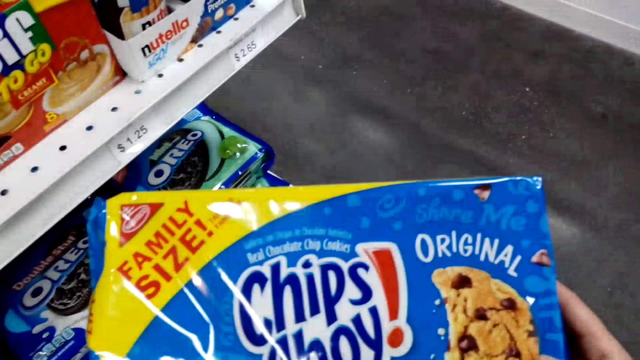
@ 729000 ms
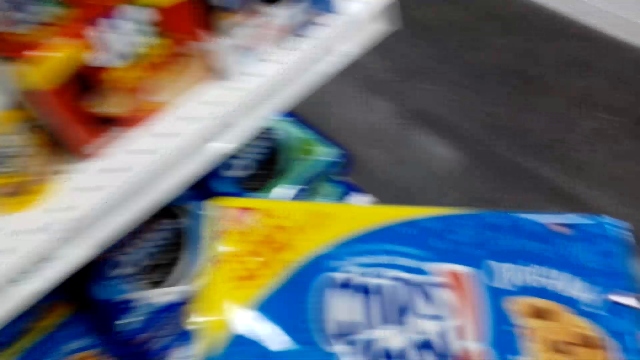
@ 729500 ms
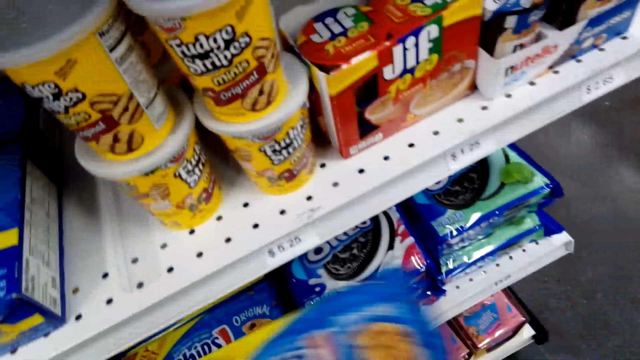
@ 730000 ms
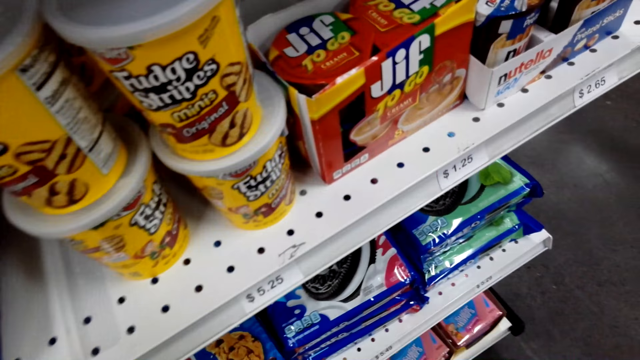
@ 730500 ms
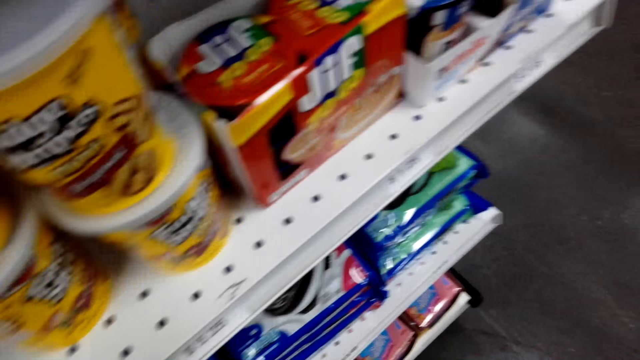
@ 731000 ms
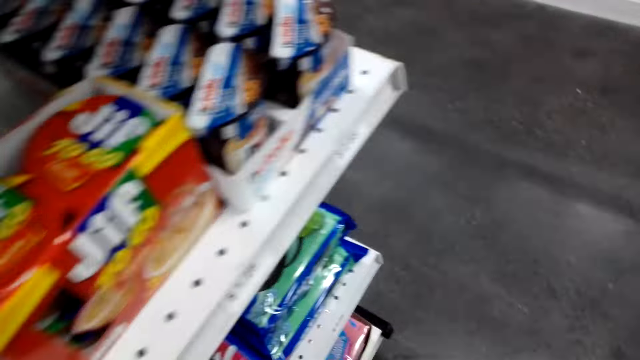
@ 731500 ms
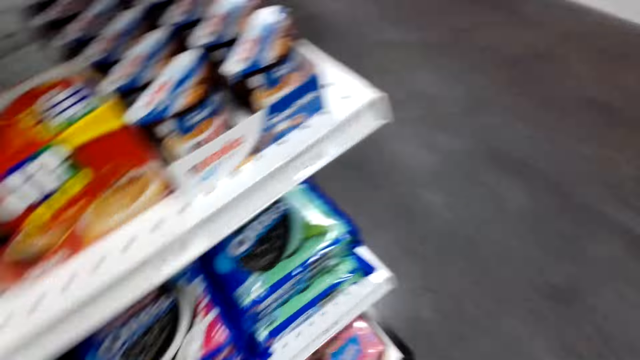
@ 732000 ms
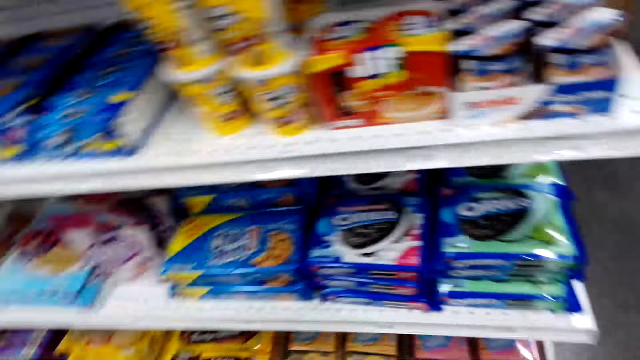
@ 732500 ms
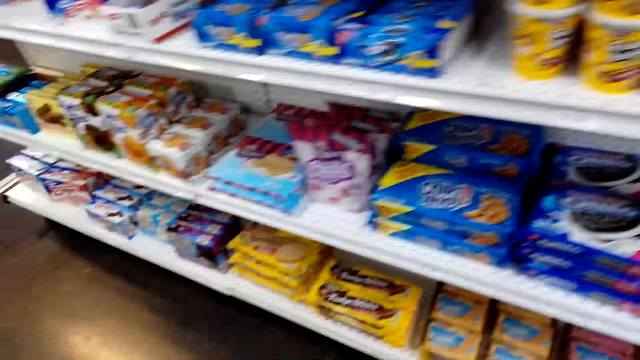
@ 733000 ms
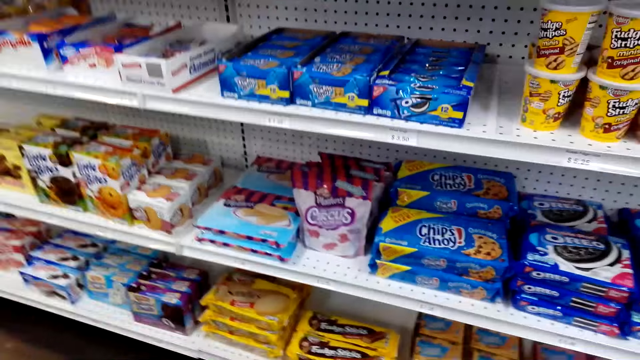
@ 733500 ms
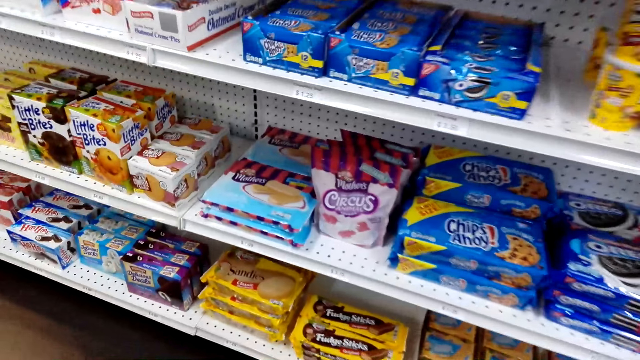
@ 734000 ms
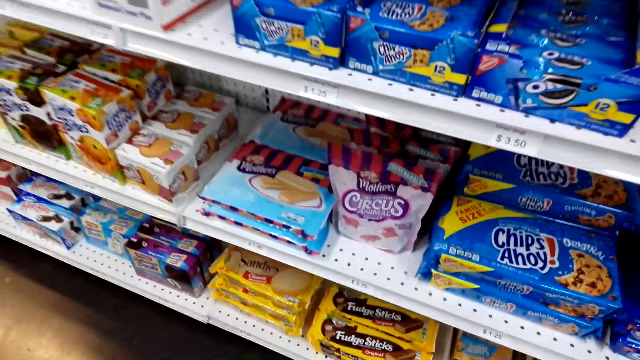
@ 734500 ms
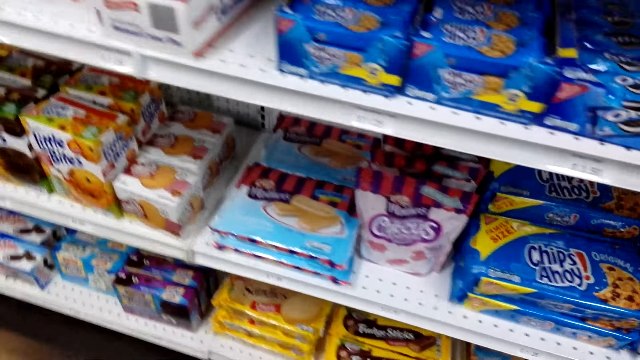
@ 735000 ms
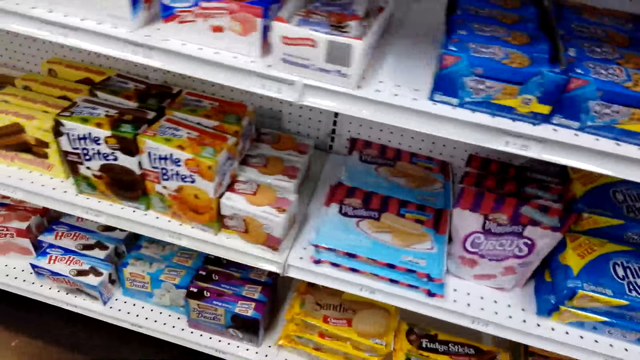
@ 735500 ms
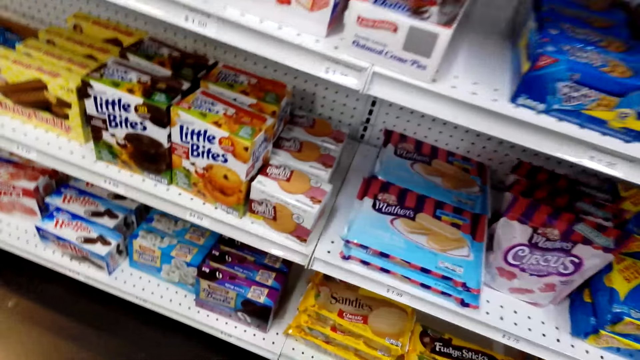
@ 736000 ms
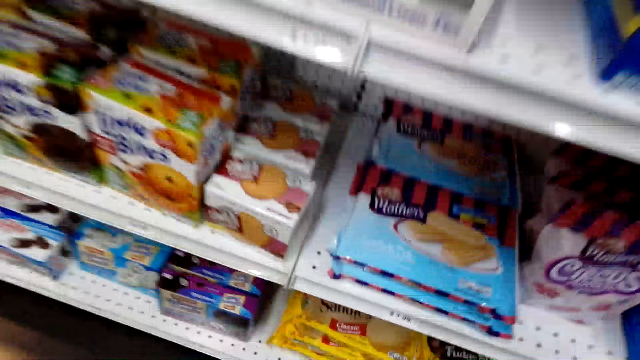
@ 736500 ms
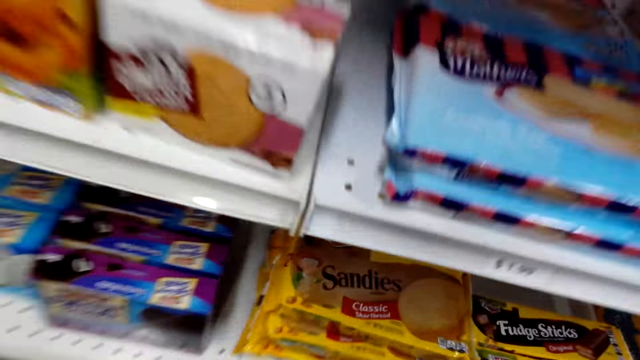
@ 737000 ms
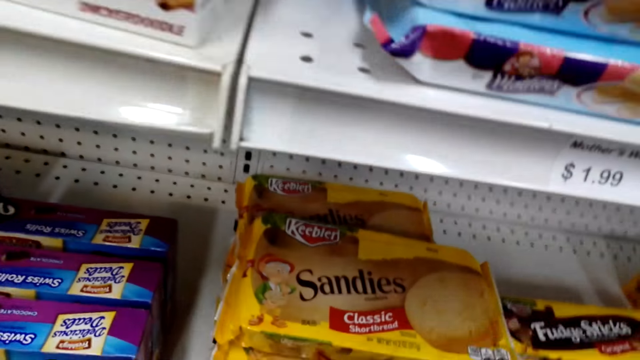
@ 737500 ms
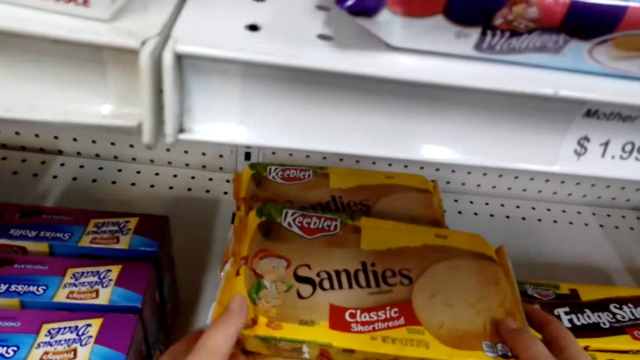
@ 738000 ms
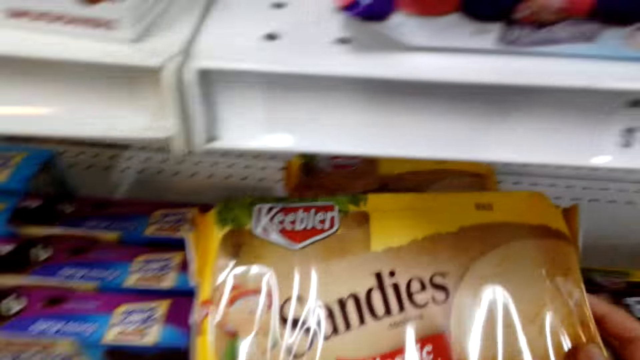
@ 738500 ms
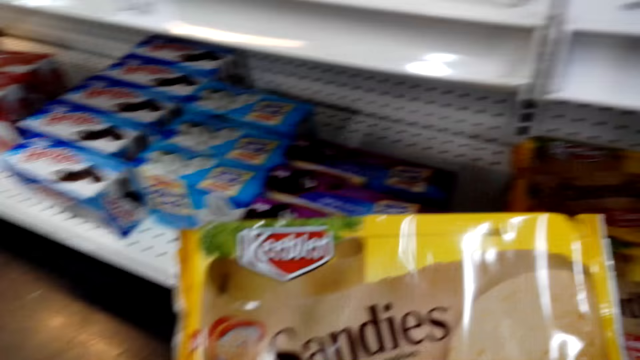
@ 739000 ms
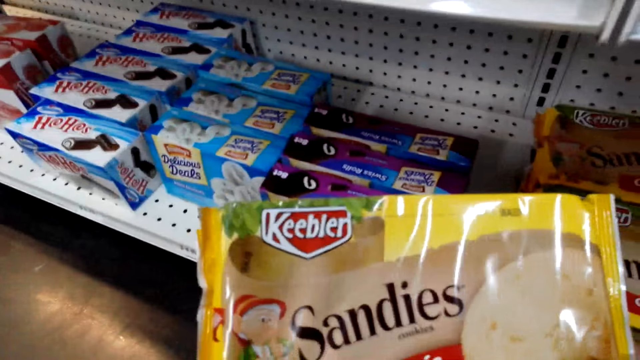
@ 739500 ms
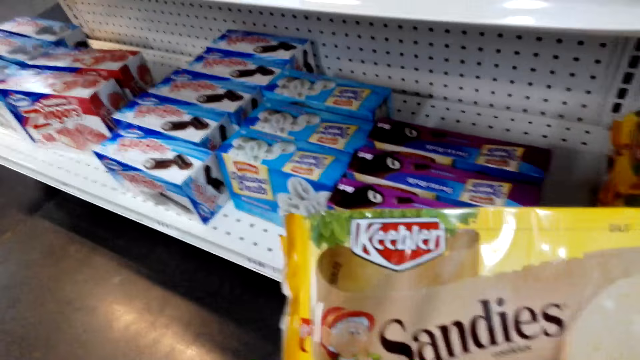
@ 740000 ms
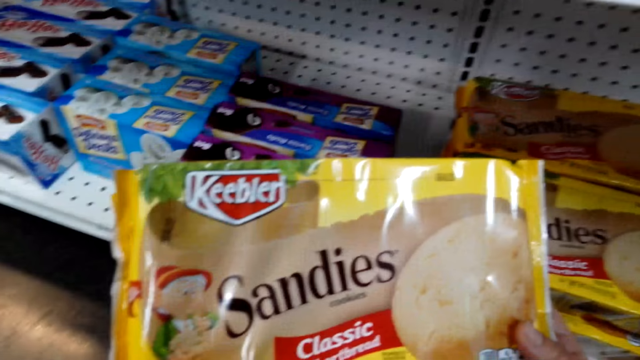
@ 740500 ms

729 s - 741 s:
The camera wearer puts down a packet. They pick up a packet of sandies.

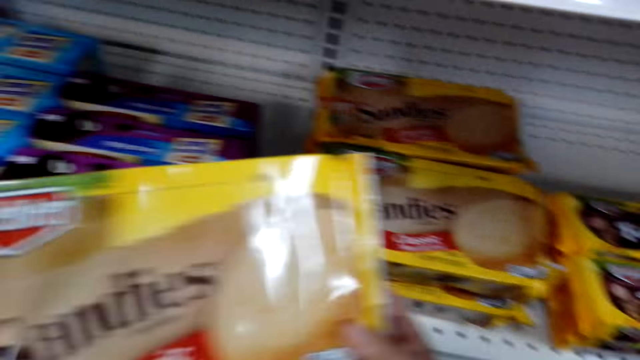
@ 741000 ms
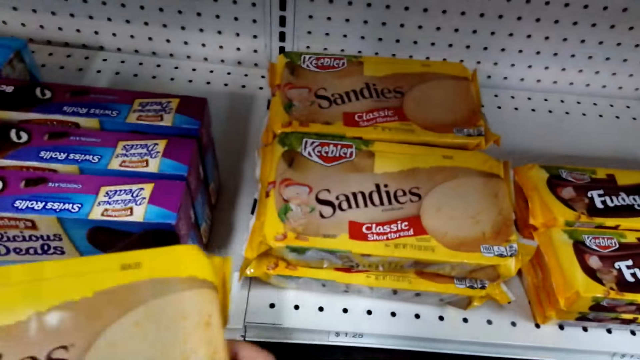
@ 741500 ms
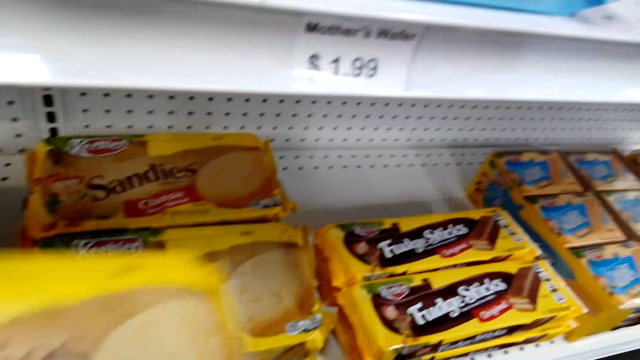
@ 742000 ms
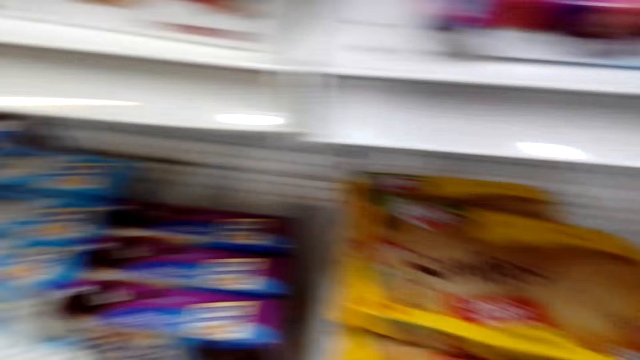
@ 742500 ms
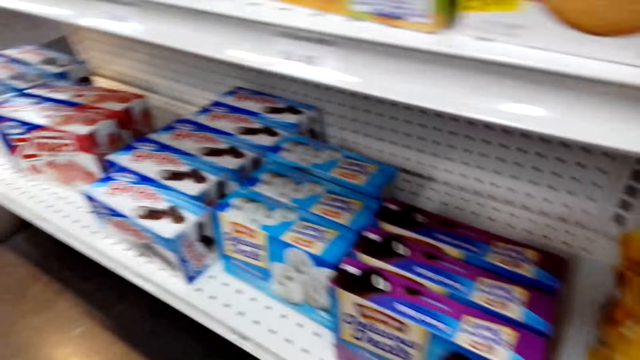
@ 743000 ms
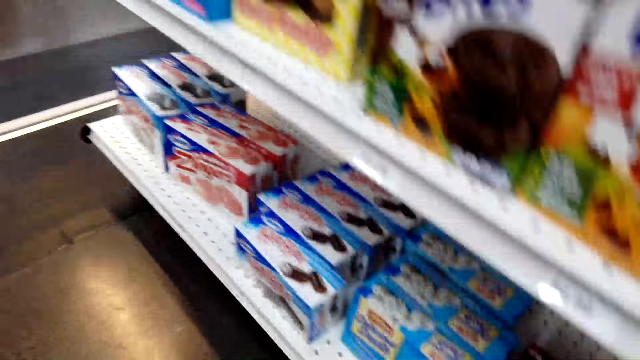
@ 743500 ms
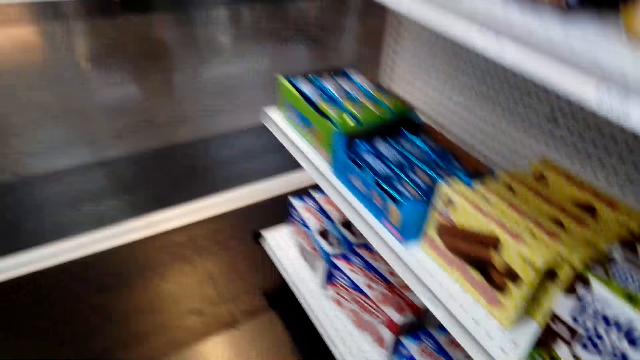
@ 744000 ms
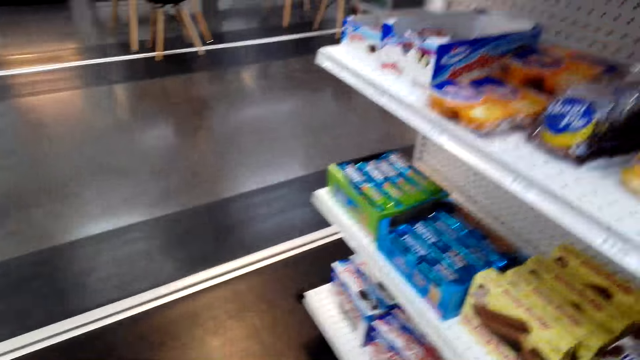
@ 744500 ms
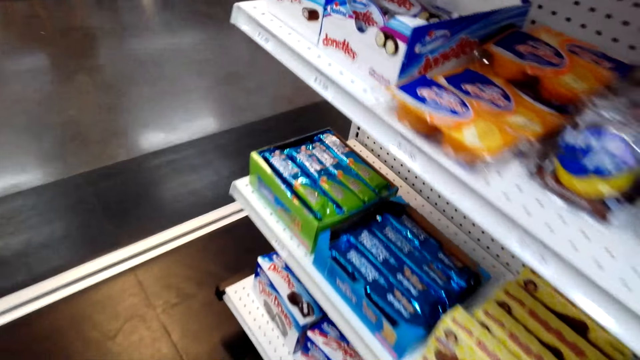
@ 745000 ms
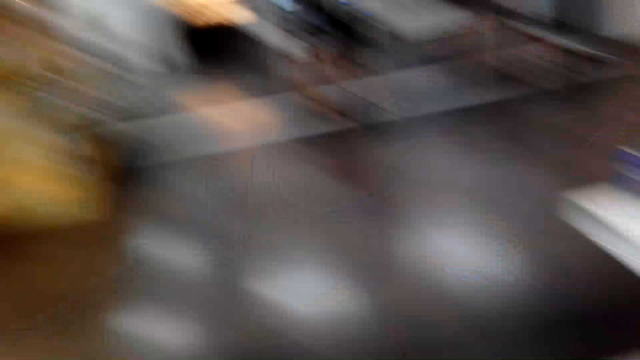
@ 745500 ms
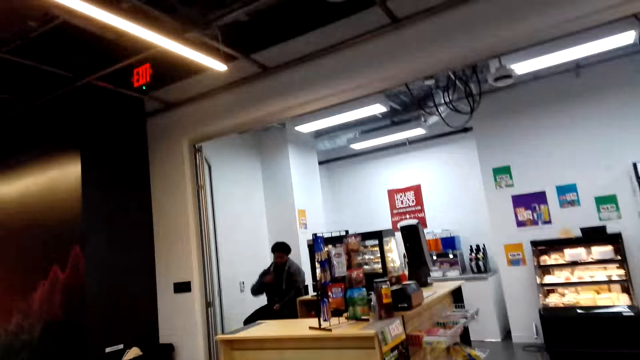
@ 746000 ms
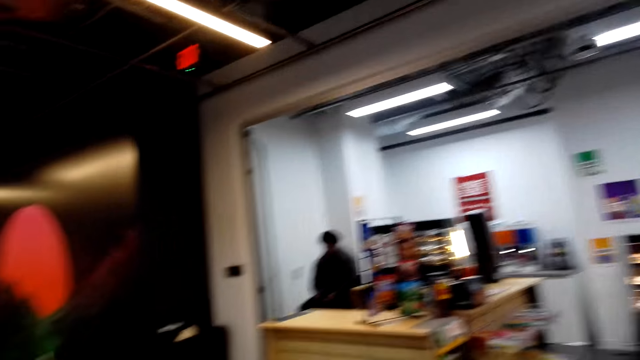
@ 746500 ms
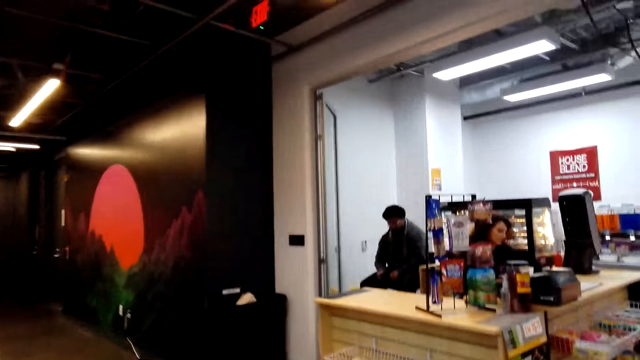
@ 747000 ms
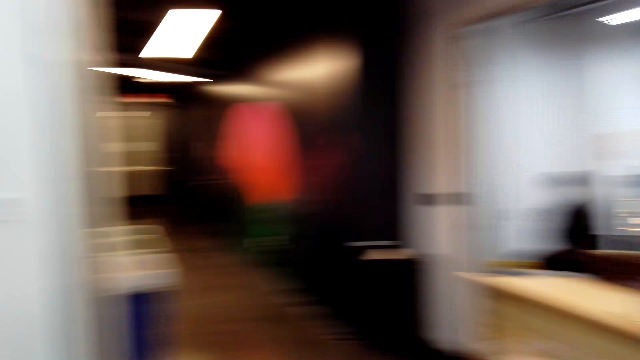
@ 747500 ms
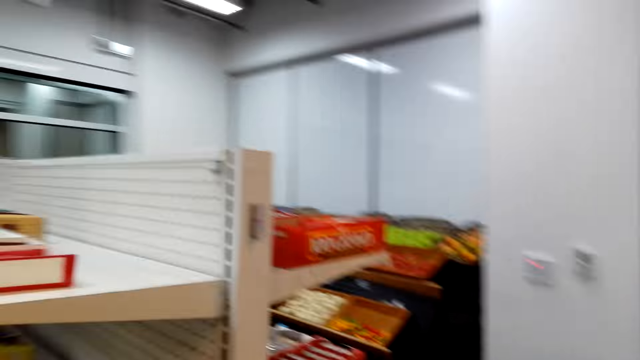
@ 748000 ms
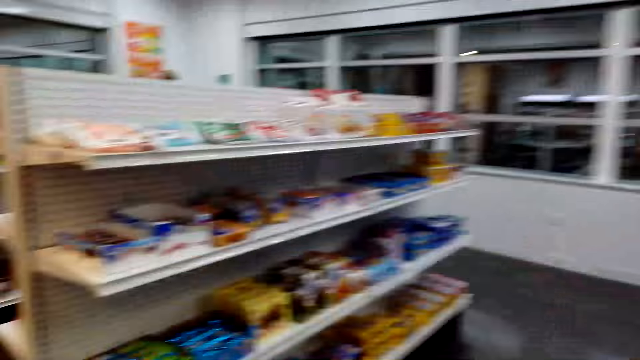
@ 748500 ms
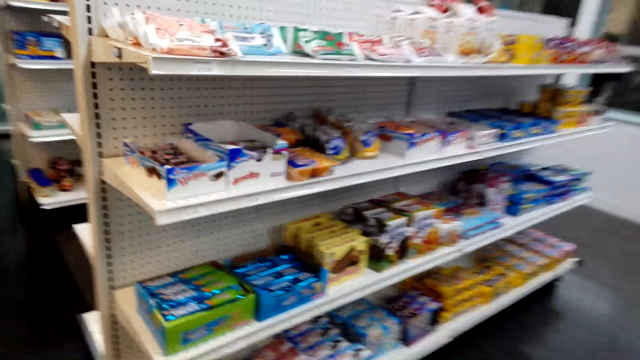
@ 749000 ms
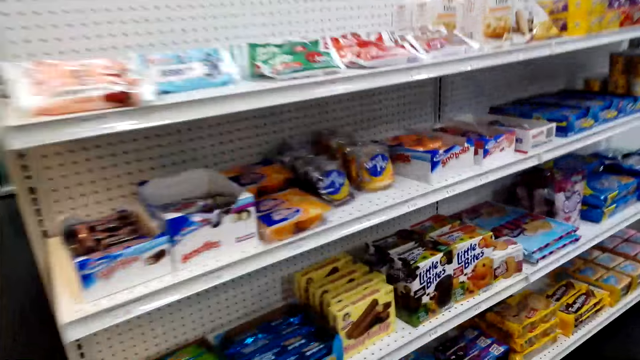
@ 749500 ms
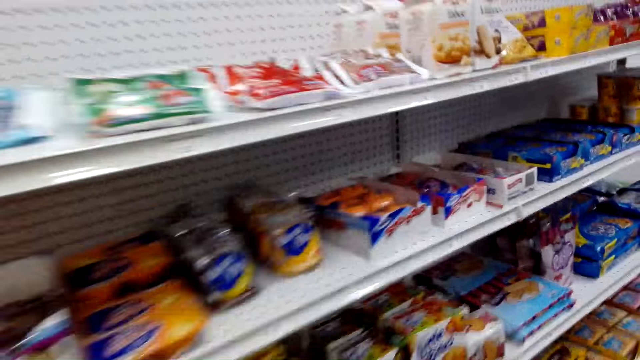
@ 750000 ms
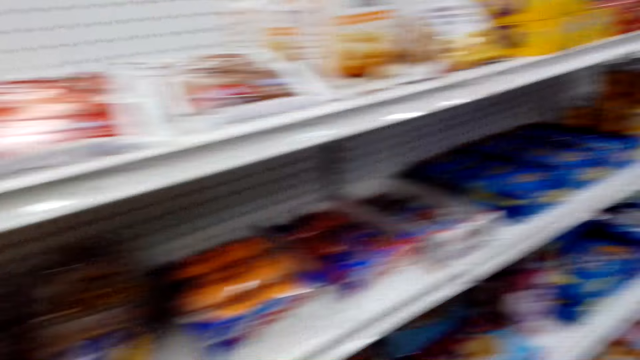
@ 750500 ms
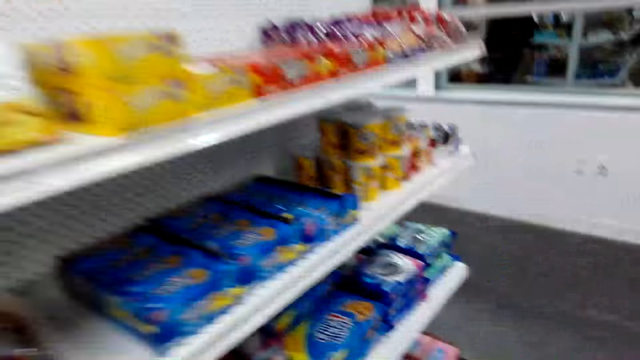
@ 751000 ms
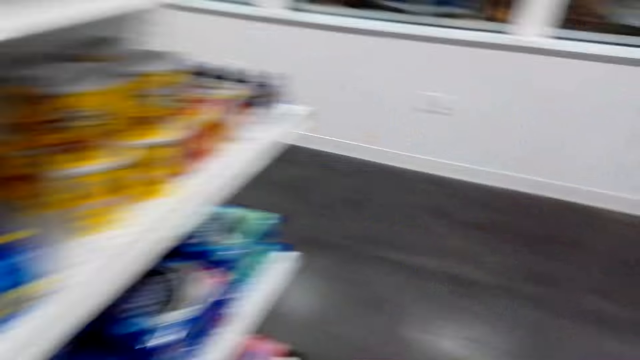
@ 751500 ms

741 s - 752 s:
The camera wearer puts down a packet of sandies. A man sits on a chair. The camera wearer walks around the store.
